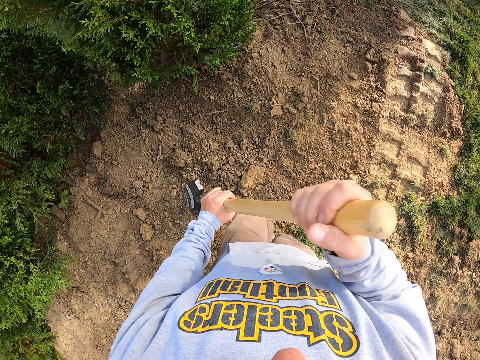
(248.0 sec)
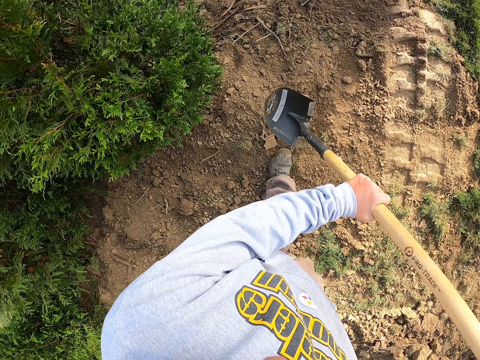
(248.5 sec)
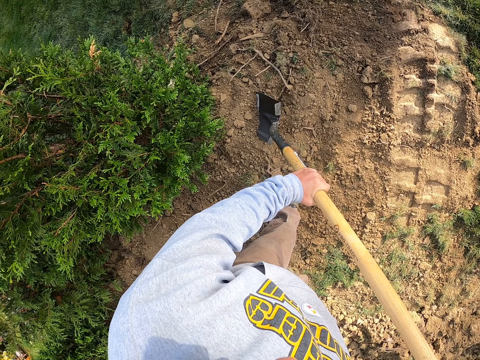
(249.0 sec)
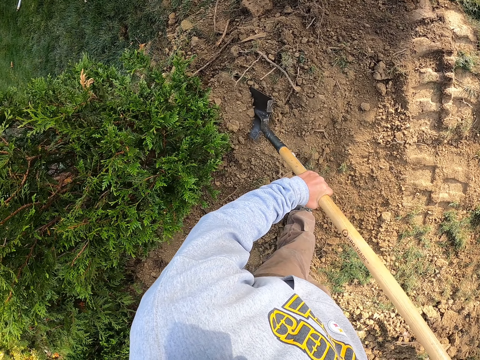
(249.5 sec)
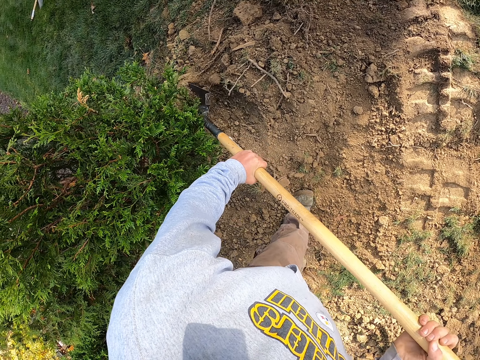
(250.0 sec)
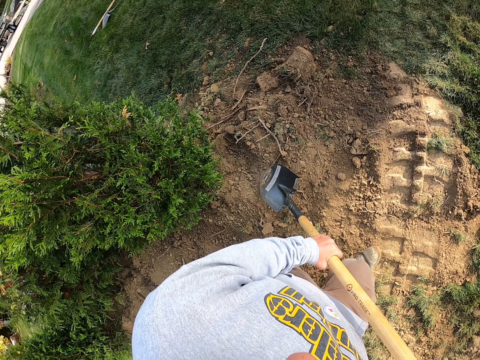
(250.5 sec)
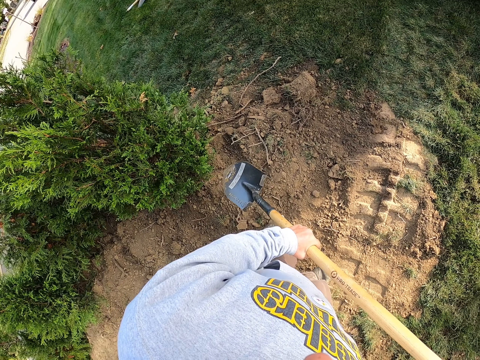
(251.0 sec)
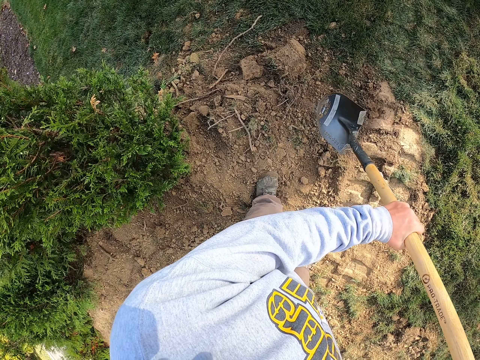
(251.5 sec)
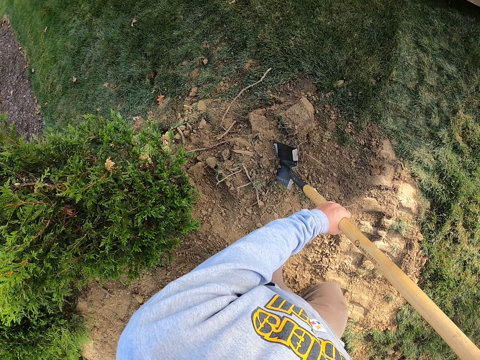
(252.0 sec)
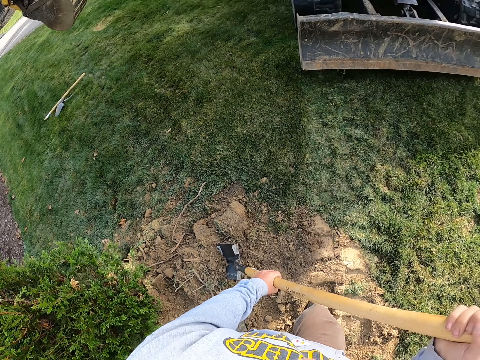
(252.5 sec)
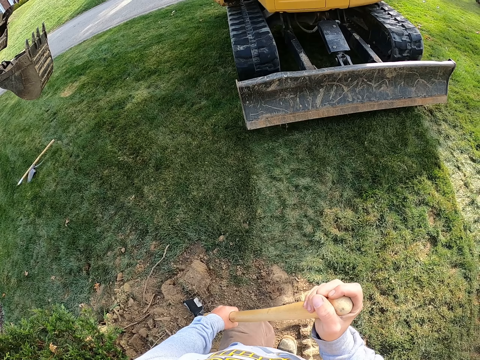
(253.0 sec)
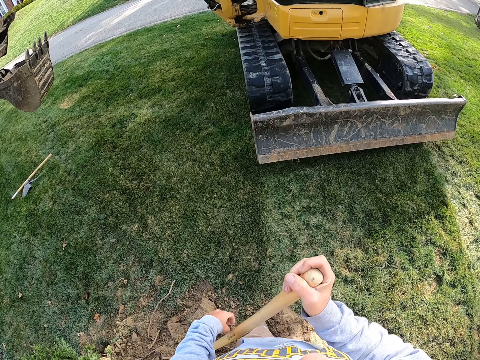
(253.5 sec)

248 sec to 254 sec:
The camera wearer scoops soil with the spoon. They dig the ground with a spade. They scoop soil with the spoon. They look at the tractor. They look around the compound.

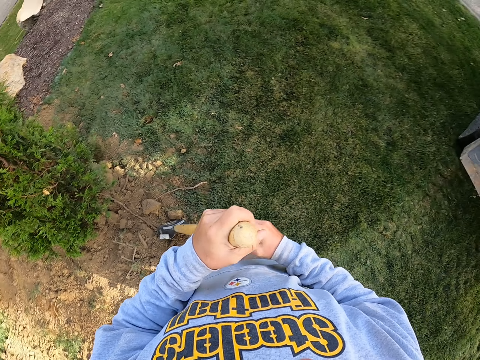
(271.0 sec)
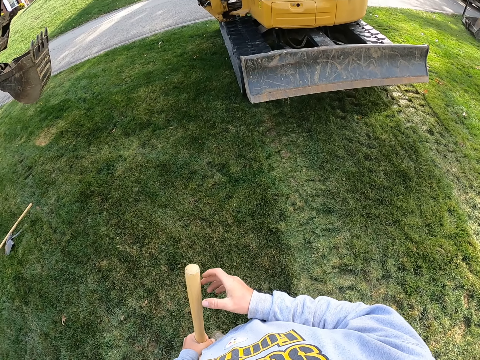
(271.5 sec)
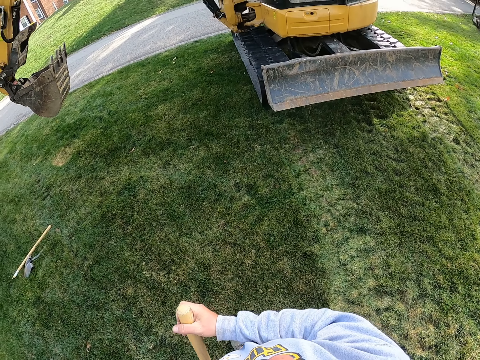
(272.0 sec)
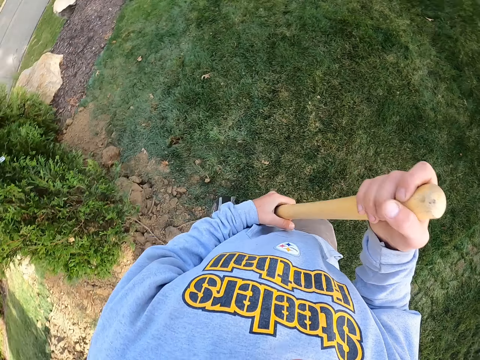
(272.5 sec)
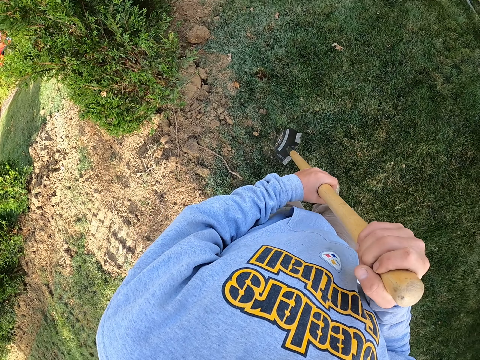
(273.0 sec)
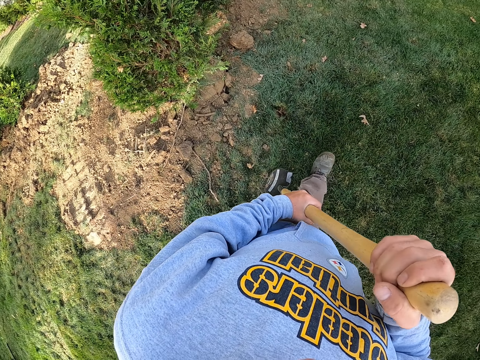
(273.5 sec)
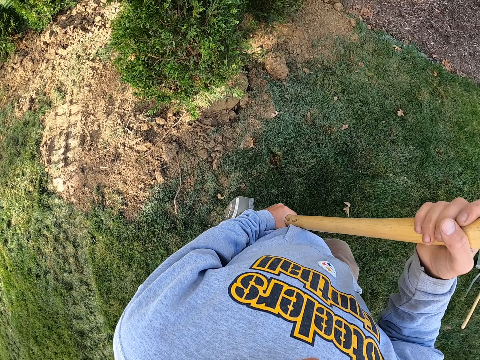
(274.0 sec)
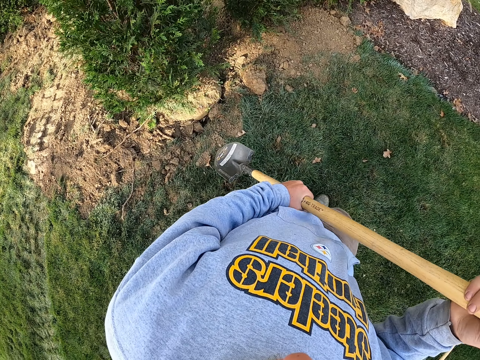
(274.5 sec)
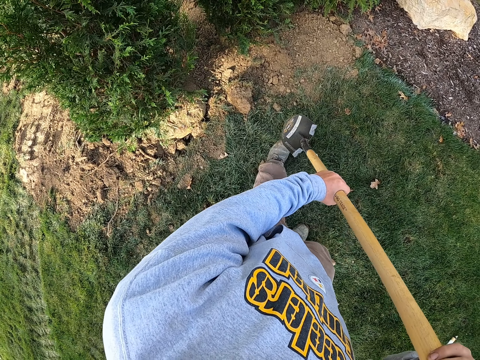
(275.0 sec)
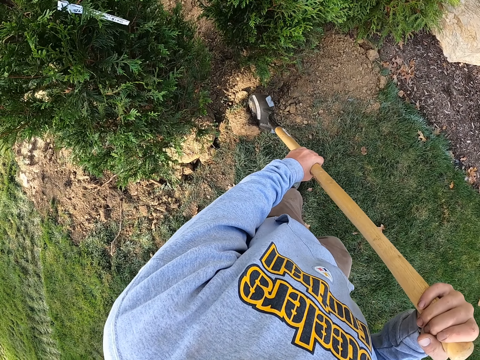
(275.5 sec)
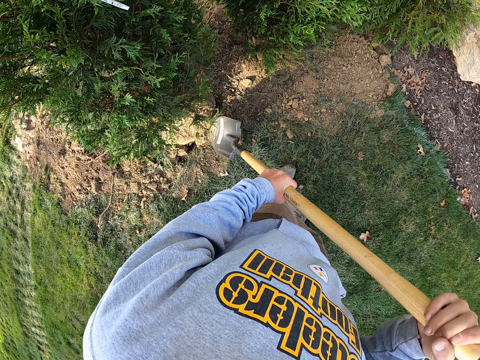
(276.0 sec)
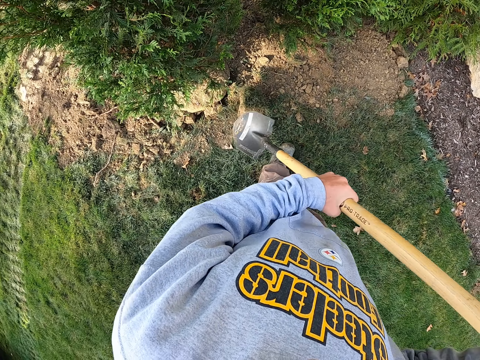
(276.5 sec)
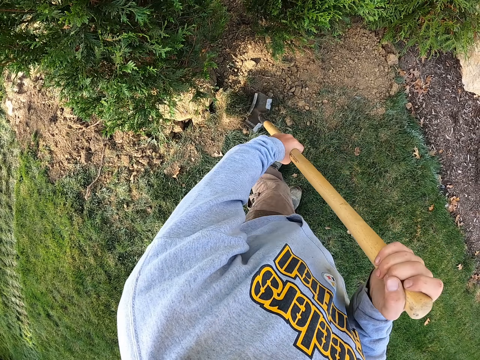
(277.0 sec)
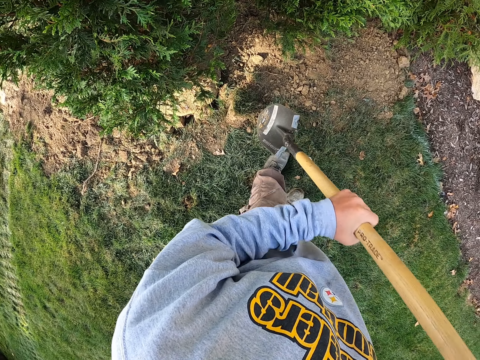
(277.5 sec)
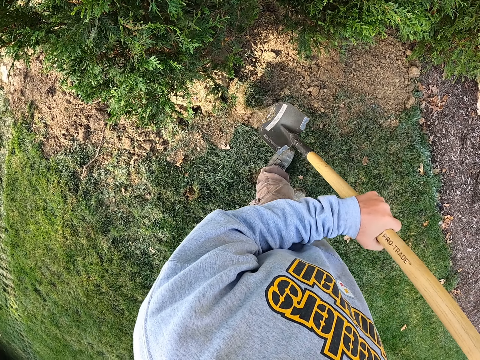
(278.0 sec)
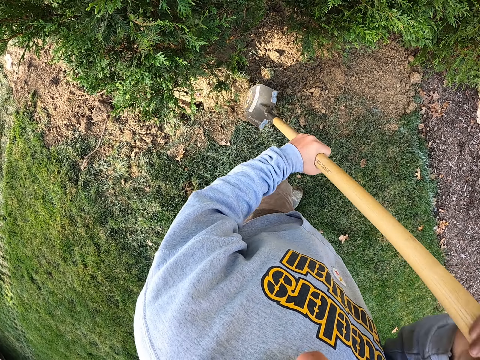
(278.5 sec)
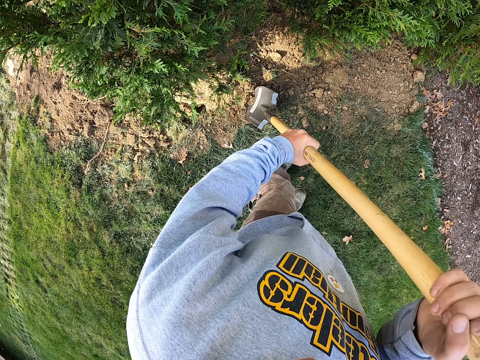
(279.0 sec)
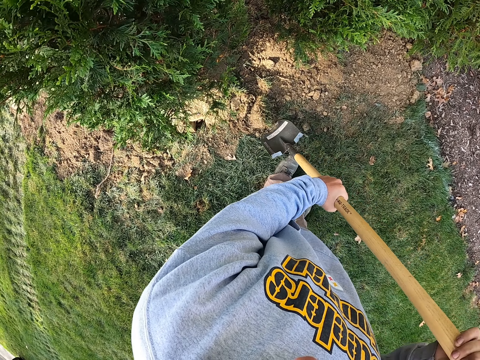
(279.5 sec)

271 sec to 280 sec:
The camera wearer digs the ground with a spade. They look at the tractor. They look around the compound. They walk on the grass. They hit the soil with the spade. They dig the ground with the spade.

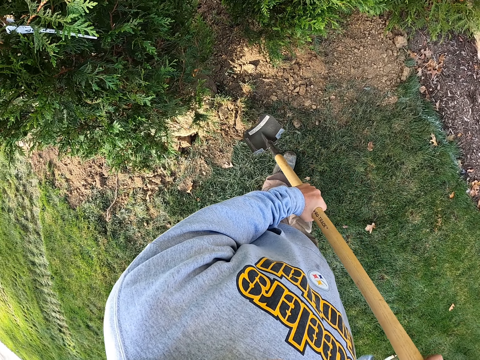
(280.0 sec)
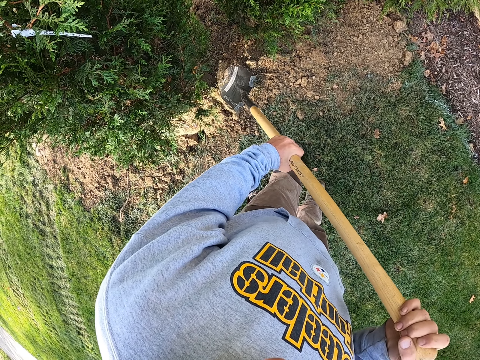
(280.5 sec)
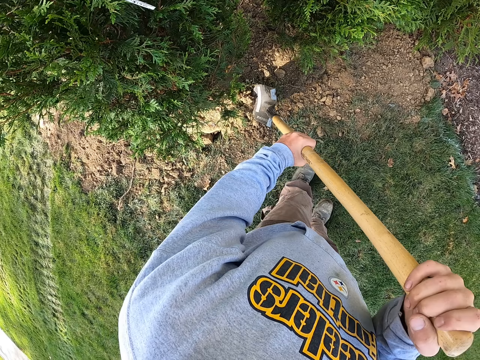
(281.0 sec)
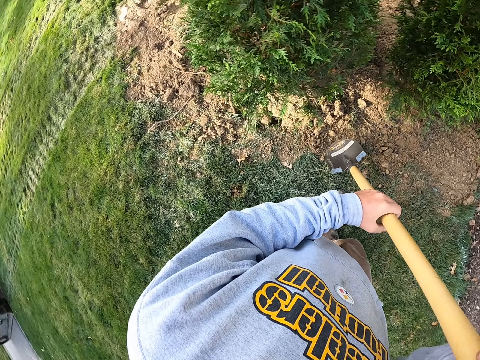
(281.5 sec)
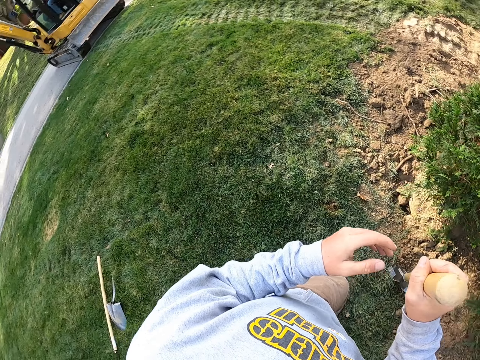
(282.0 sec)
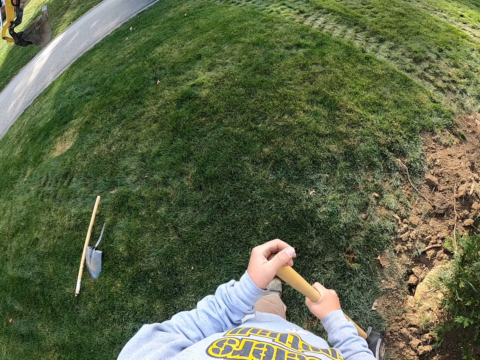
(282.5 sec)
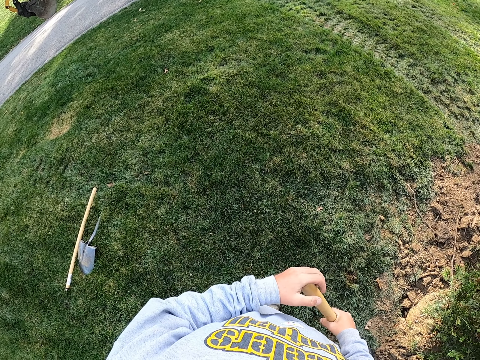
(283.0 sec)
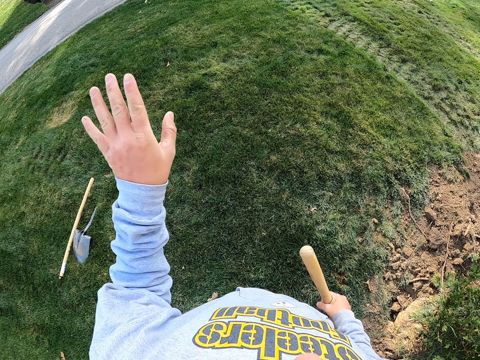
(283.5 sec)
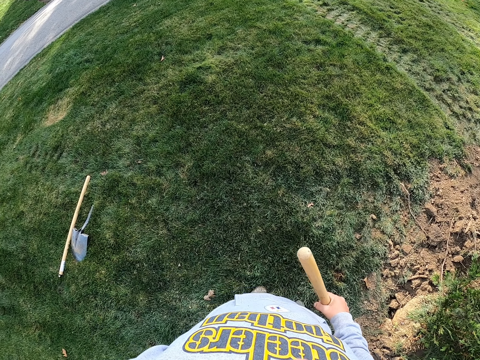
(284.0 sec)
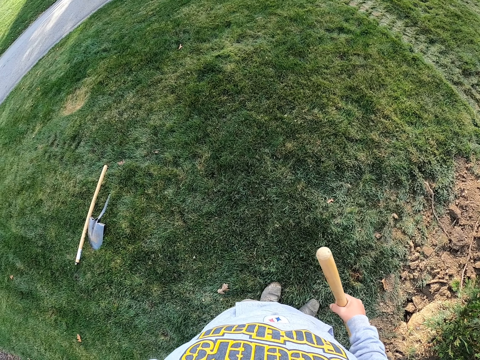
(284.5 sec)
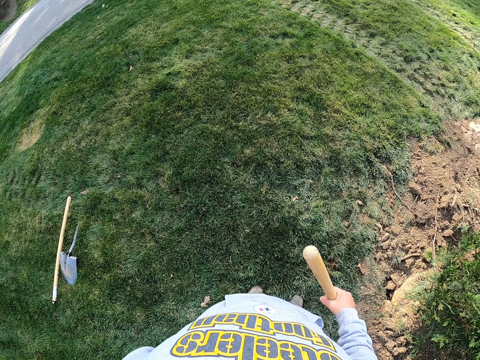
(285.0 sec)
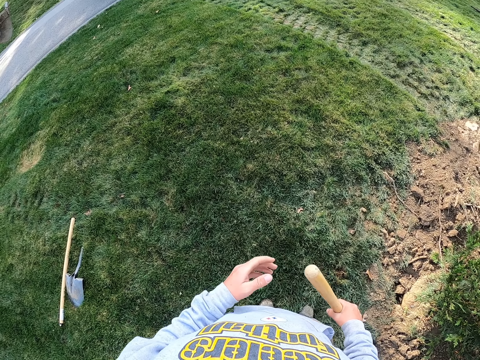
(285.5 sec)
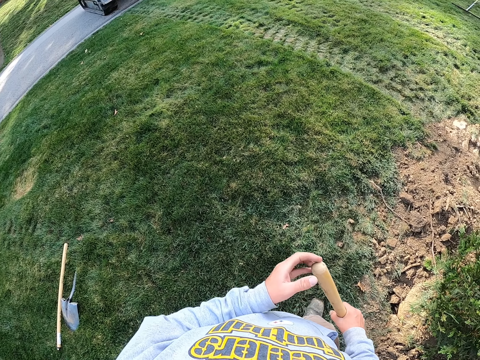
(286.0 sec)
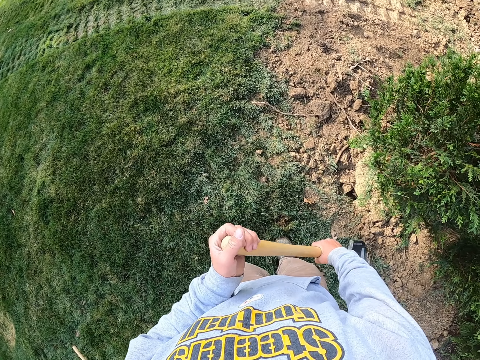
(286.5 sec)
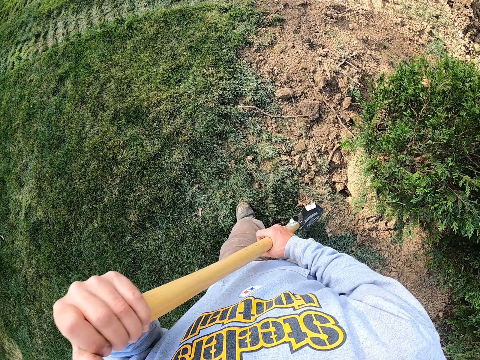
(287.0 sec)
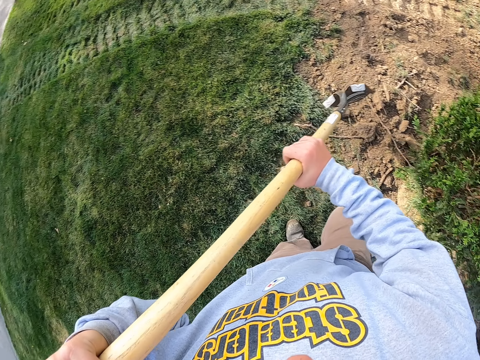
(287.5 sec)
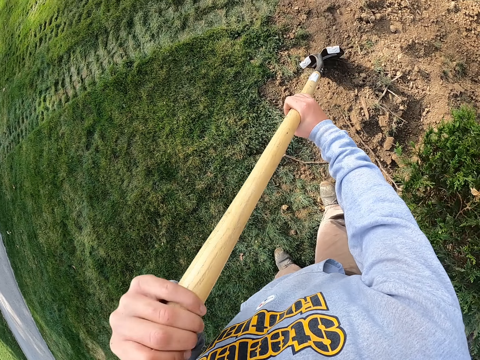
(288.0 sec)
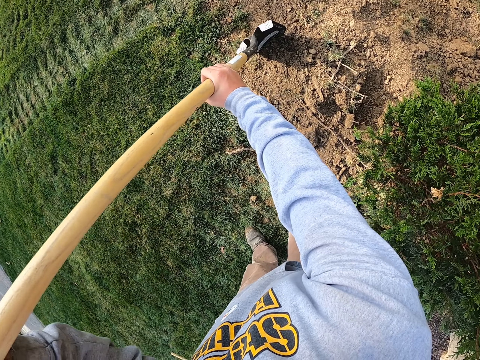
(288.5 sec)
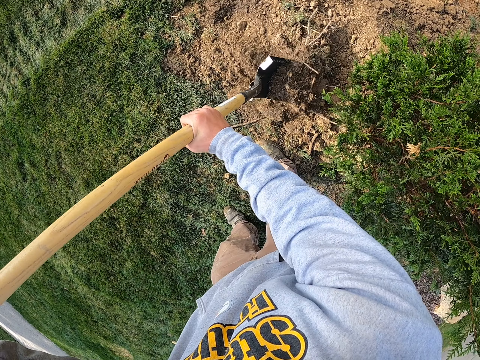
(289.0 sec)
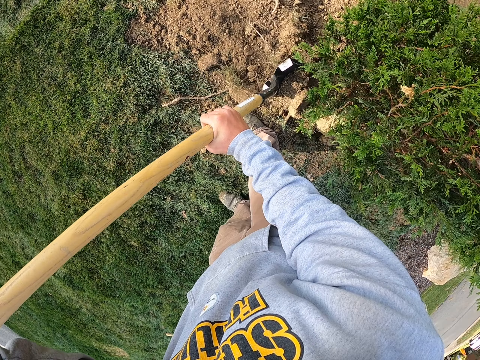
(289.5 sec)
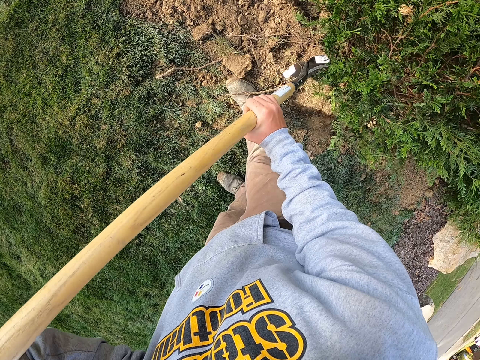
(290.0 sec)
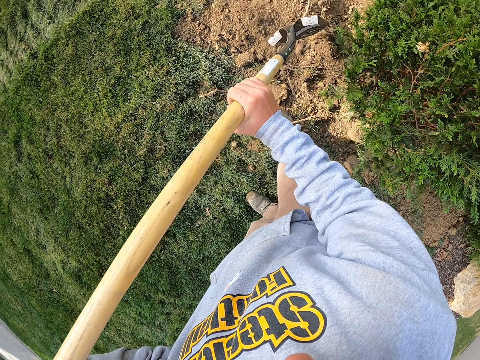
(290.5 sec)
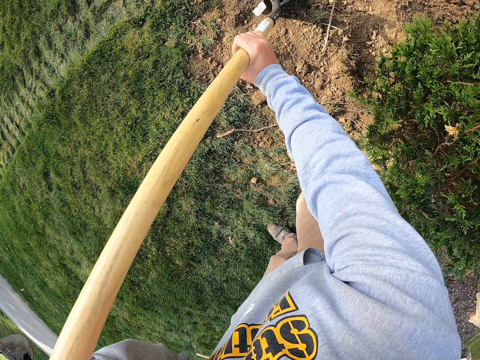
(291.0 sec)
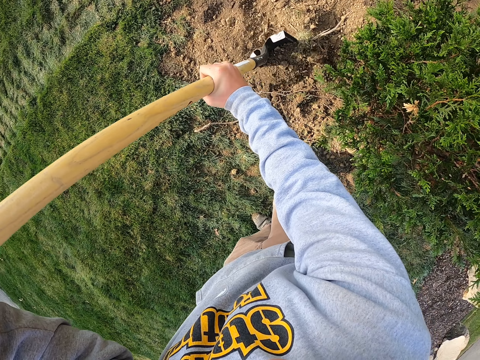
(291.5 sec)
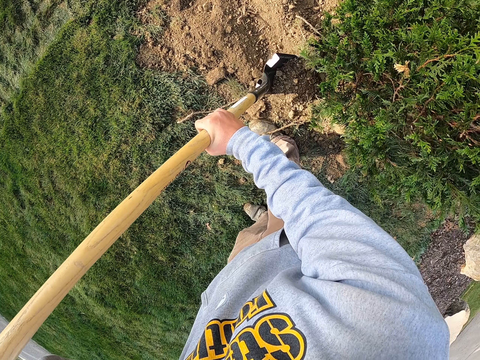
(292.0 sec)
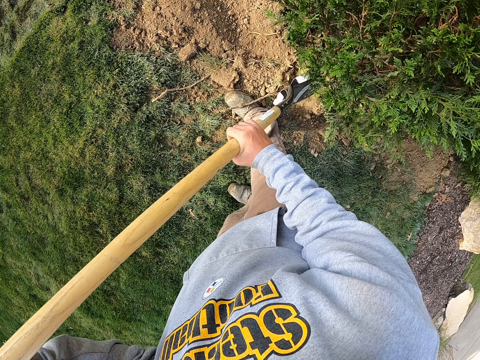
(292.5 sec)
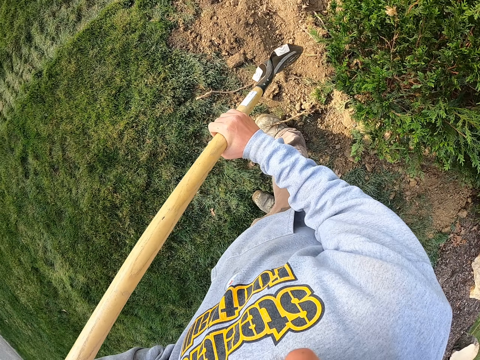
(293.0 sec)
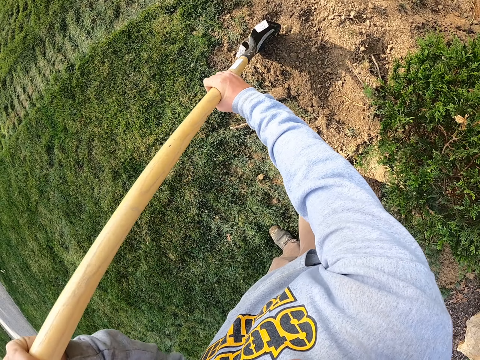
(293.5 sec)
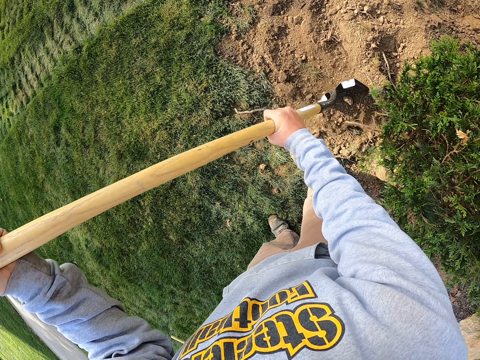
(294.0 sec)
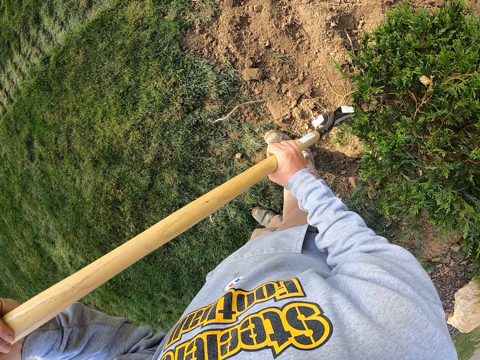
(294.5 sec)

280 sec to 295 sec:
The camera wearer pushes soil with the spade. They talk to someone. They turn to the tractor. They move the left hand. They look at the tractor. They hold the spade with both hands. They drag the soil with the spade.
